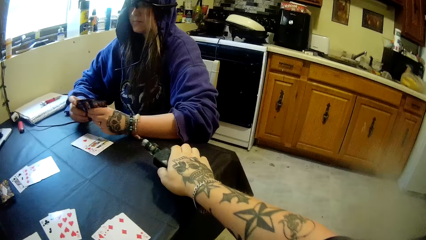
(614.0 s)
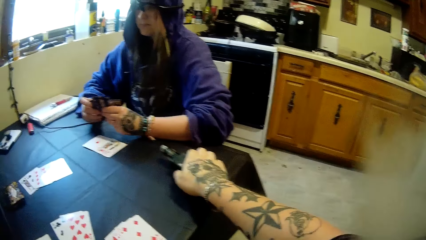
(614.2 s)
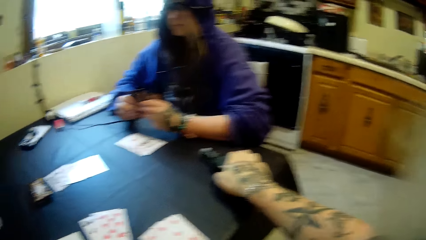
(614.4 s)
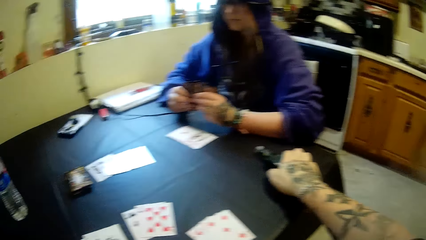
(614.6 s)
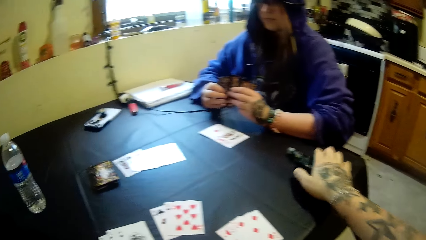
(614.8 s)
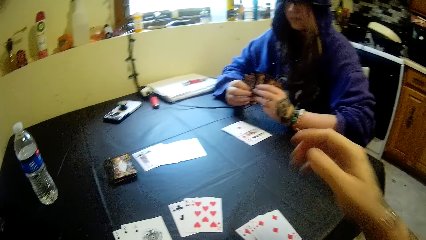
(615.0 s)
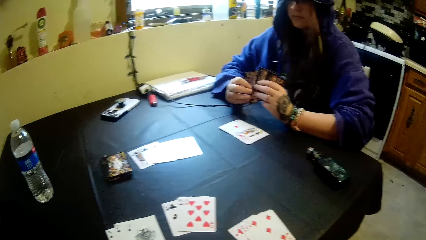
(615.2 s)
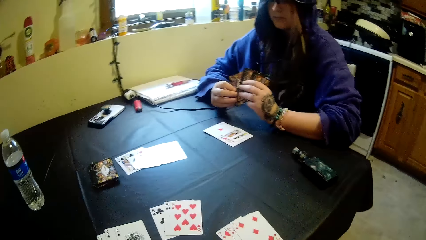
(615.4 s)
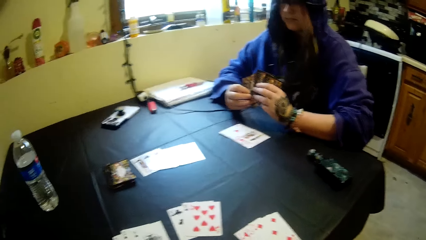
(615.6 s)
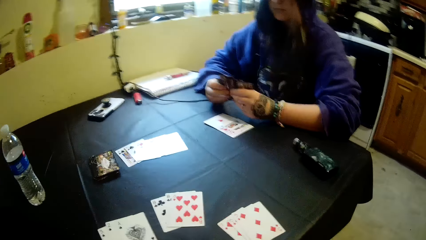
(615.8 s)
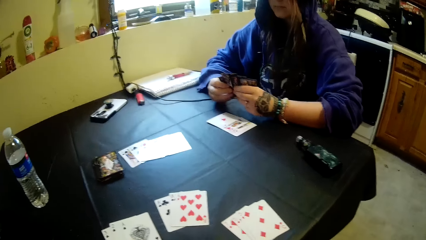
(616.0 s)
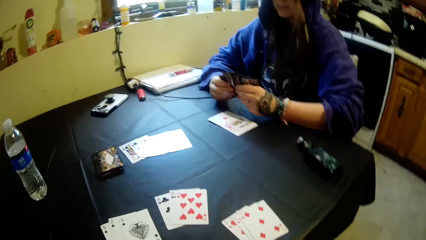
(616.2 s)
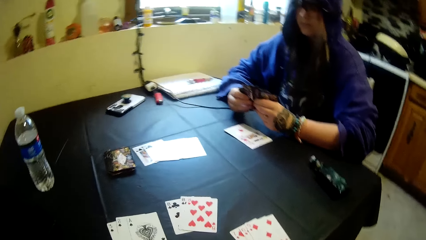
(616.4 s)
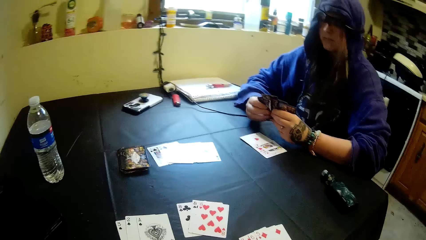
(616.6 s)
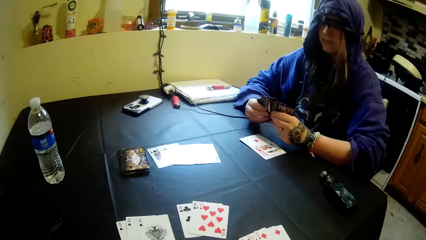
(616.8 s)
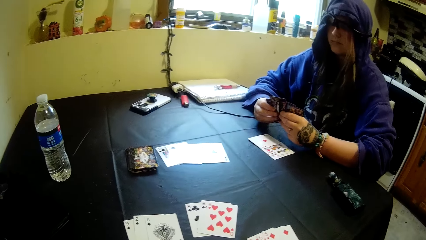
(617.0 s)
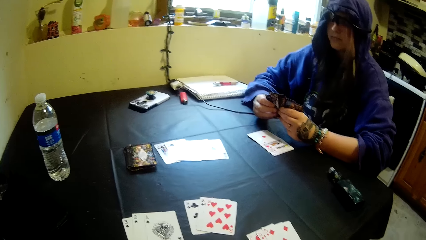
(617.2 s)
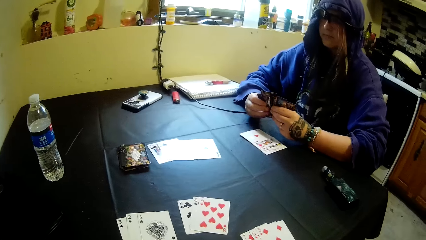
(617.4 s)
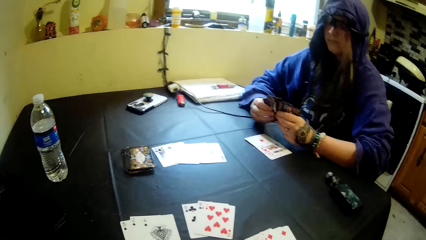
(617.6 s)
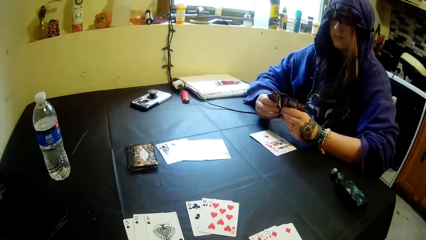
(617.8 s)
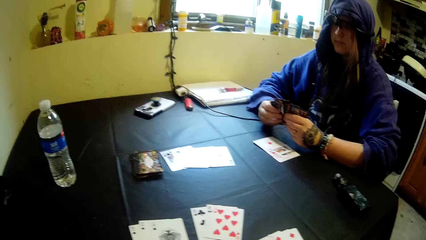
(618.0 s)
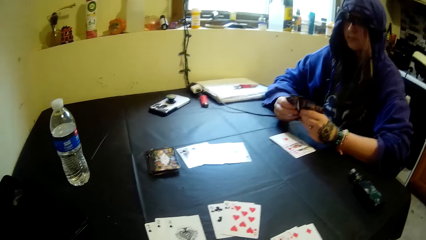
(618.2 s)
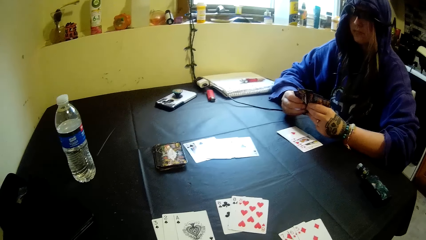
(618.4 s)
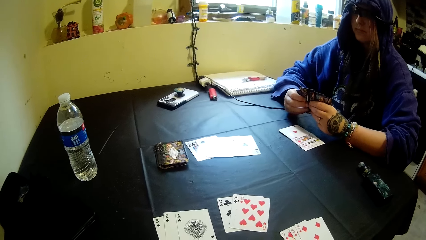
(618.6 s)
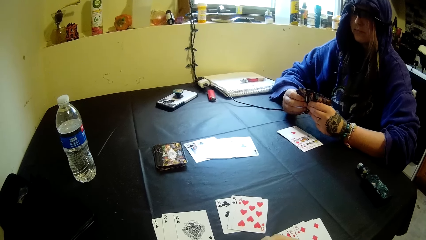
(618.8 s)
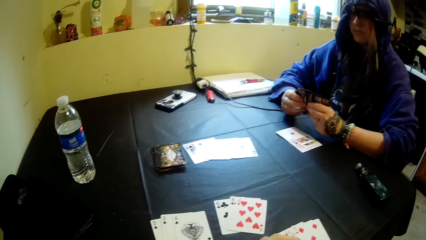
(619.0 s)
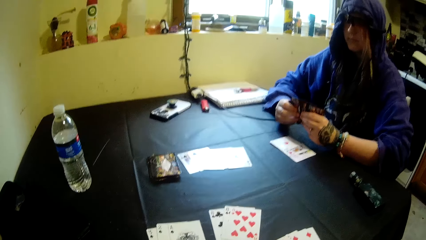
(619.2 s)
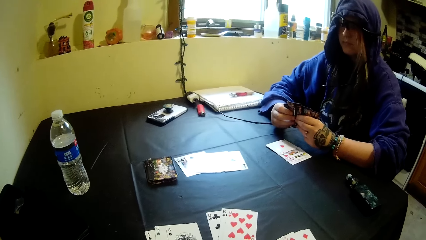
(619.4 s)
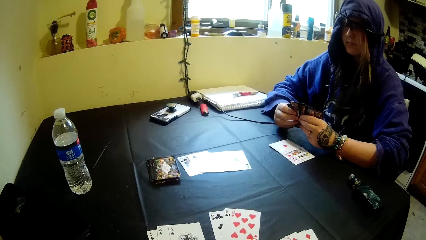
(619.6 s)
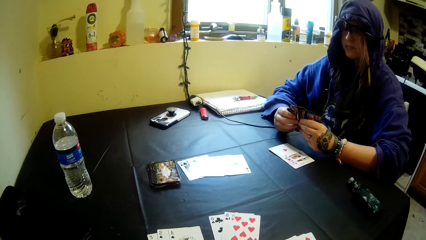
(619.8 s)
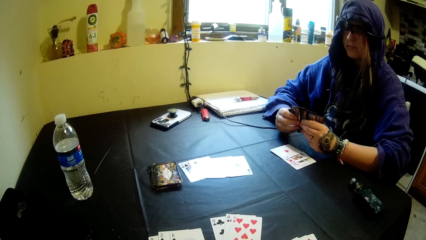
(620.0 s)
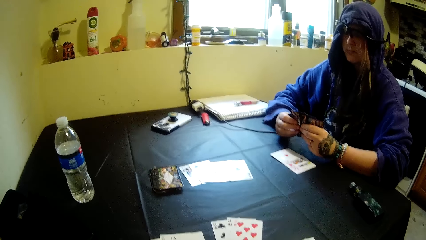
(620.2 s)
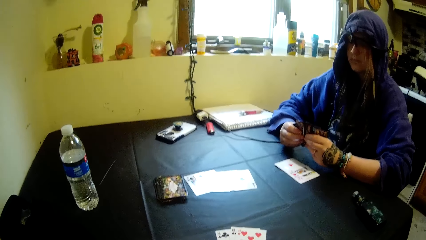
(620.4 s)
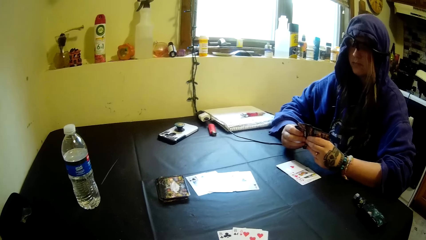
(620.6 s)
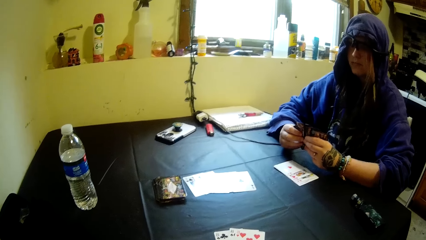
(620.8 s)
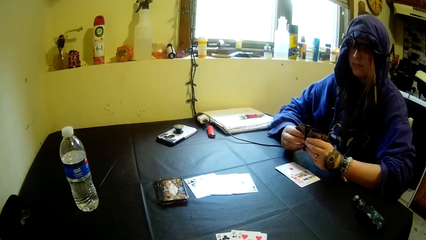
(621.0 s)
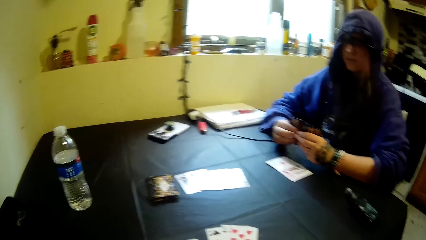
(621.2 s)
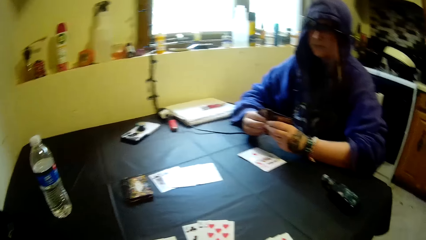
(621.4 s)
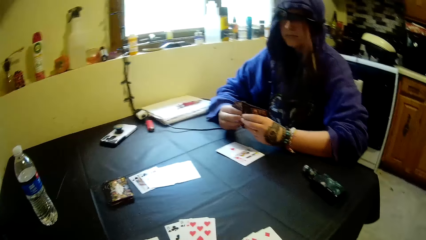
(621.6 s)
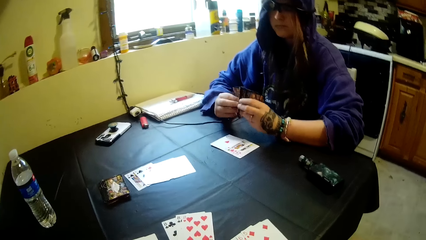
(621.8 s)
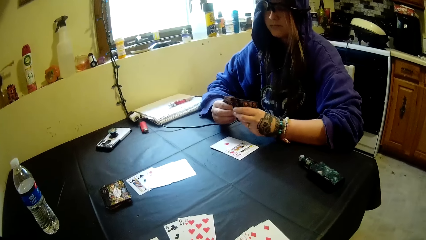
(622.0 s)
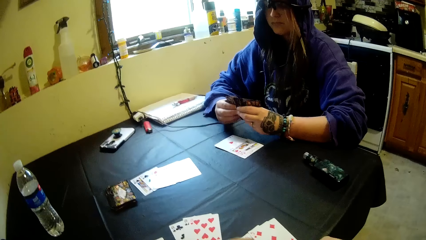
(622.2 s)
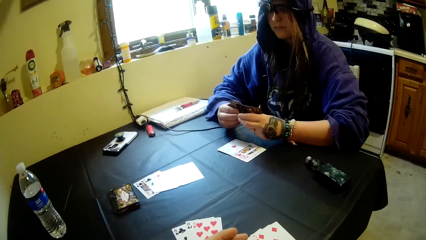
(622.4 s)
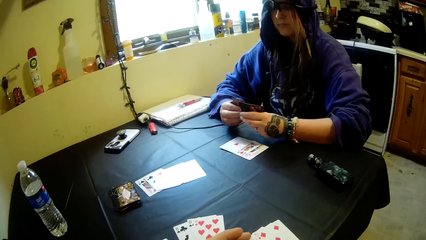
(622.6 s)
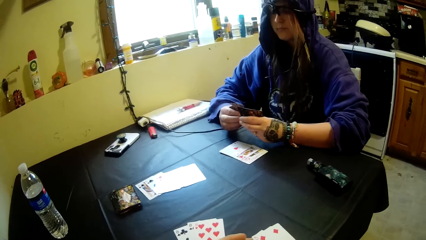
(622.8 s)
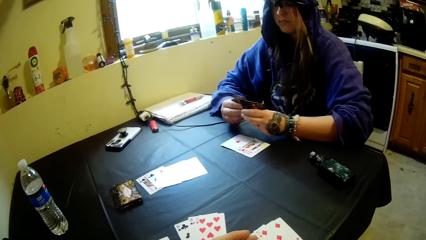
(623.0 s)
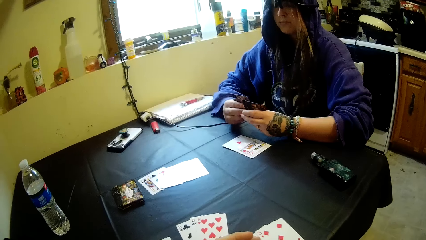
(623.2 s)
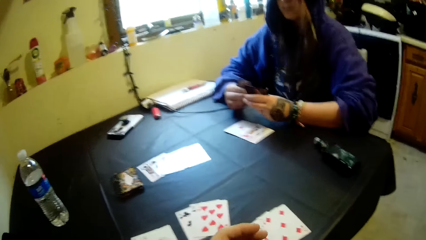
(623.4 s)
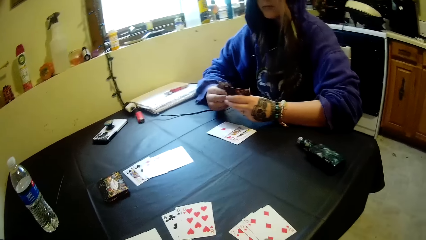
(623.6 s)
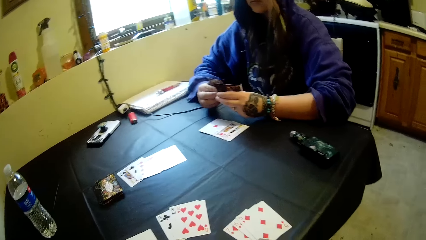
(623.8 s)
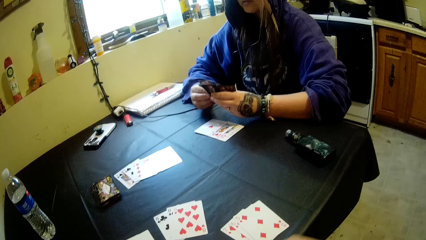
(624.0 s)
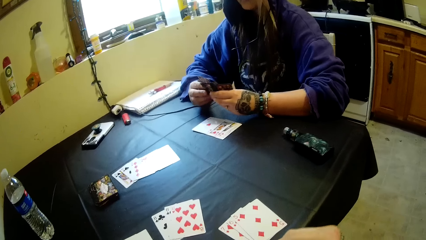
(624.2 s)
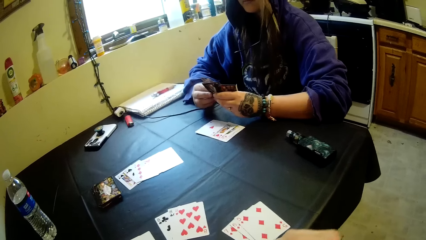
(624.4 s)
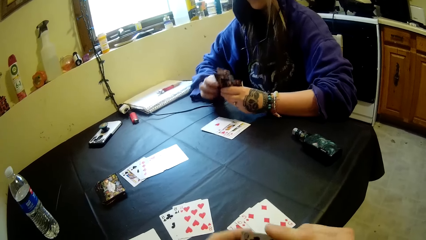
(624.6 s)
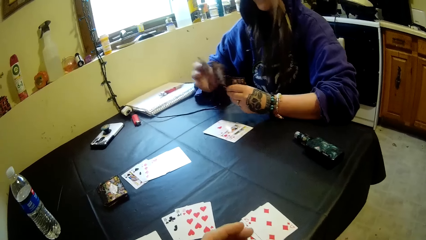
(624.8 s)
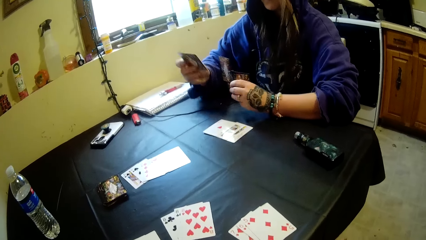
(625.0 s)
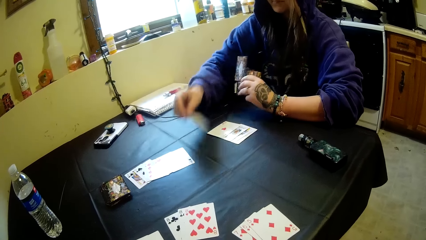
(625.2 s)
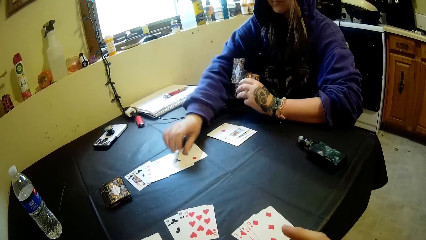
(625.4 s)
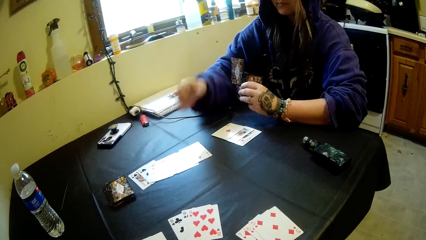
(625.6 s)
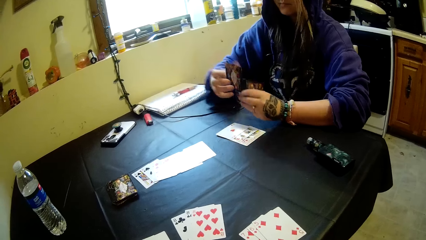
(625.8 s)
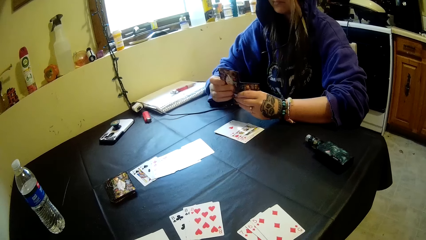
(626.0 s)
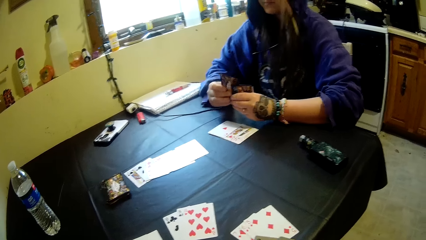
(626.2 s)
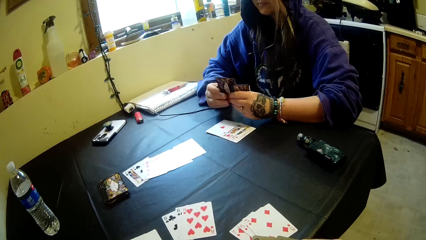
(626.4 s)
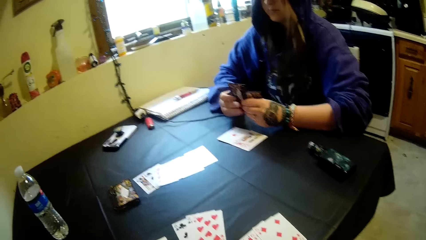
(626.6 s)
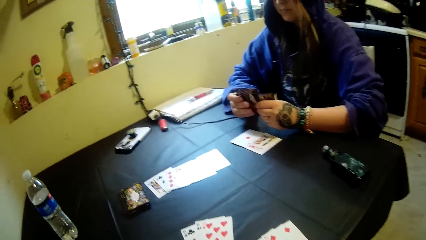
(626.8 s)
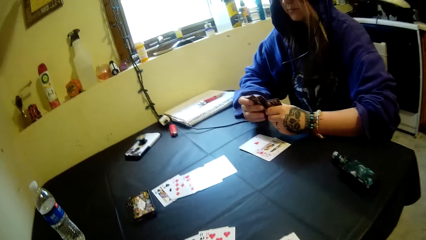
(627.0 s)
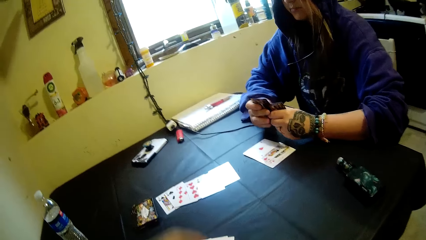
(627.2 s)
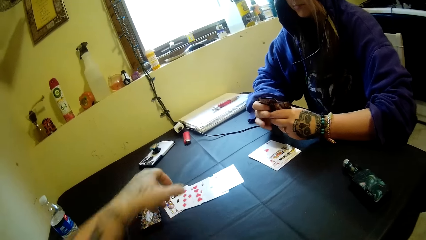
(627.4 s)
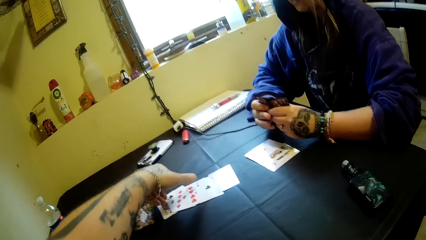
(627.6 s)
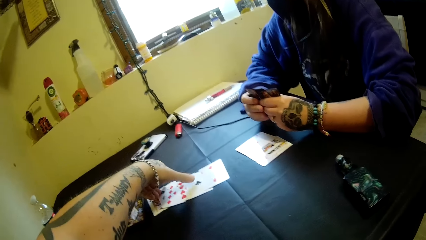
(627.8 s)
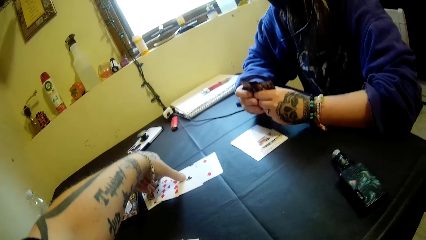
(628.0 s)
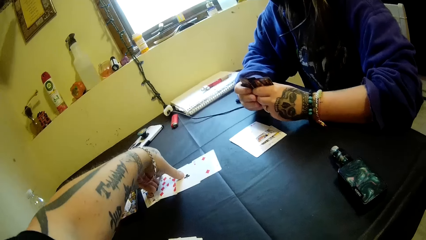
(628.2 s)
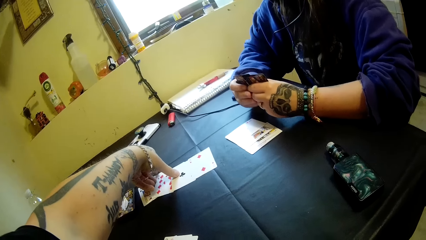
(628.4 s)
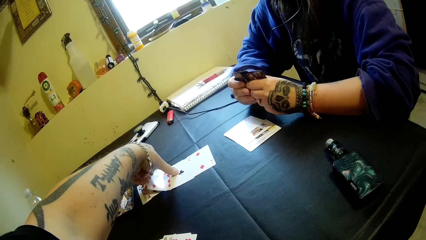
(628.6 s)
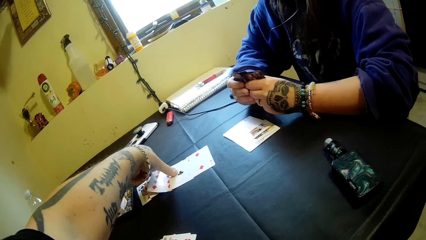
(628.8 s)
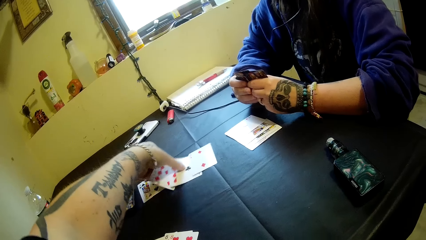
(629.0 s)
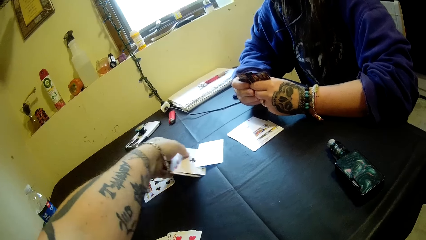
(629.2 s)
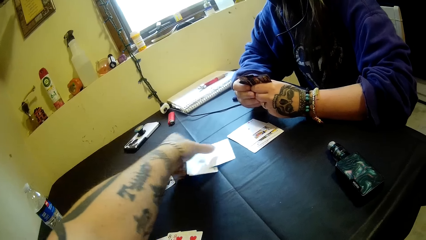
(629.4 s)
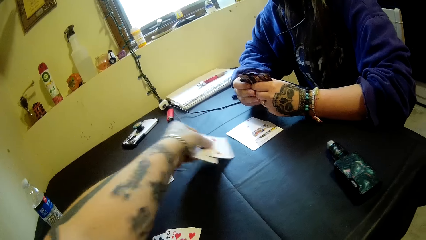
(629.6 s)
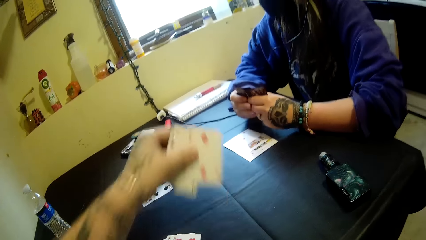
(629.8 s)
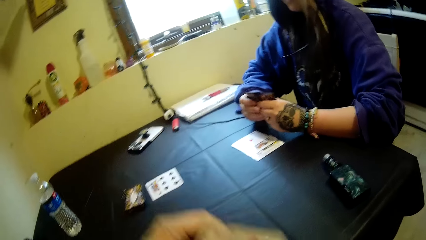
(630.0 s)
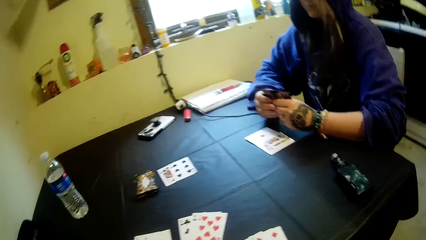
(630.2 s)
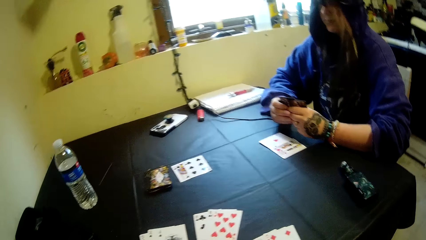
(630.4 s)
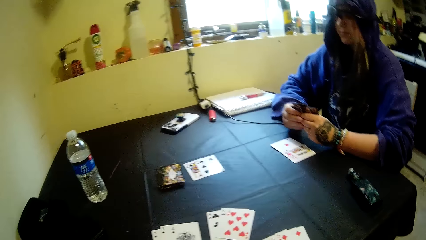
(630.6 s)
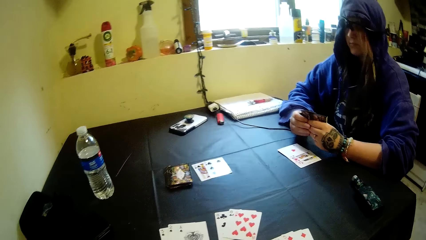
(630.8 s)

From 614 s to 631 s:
The camera wearer drops the pipe or bottle of tobacco in his right hand back on the table. He mixes the cards. A woman puts a card on the table. The camera wearer picks cards on the table.
